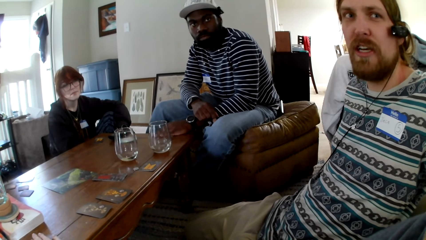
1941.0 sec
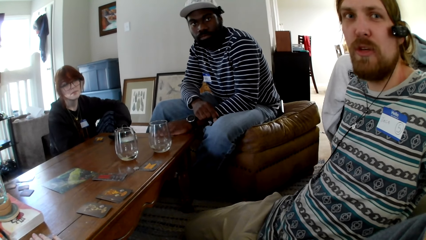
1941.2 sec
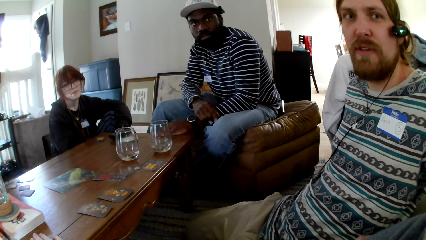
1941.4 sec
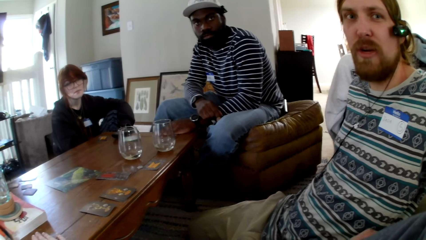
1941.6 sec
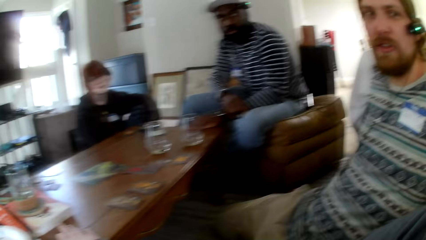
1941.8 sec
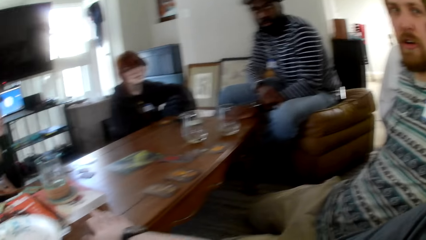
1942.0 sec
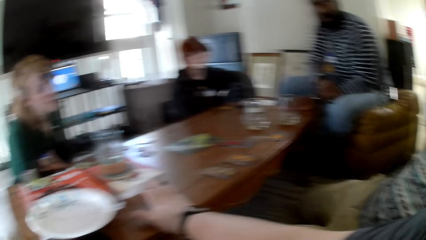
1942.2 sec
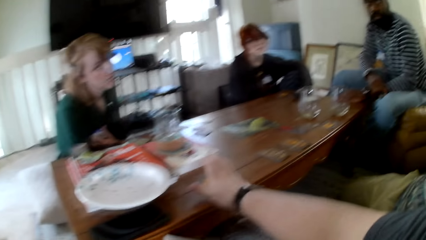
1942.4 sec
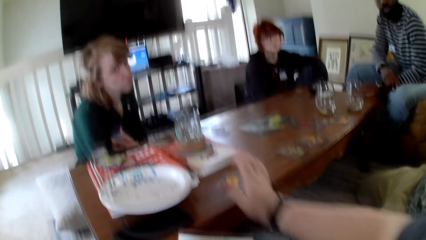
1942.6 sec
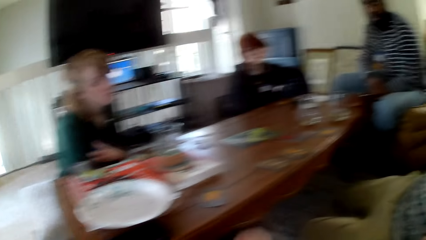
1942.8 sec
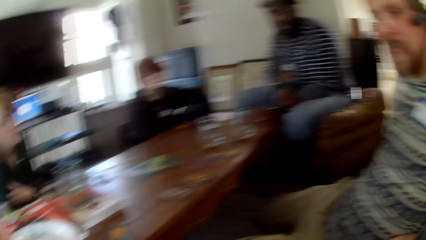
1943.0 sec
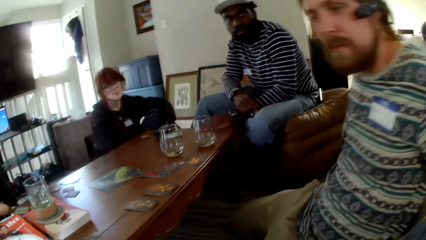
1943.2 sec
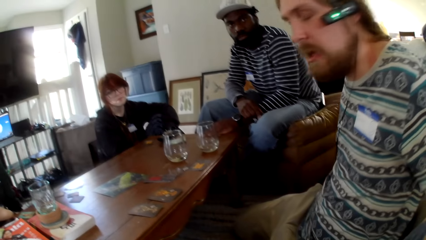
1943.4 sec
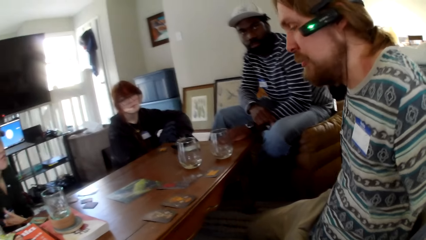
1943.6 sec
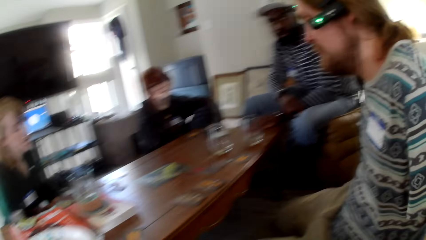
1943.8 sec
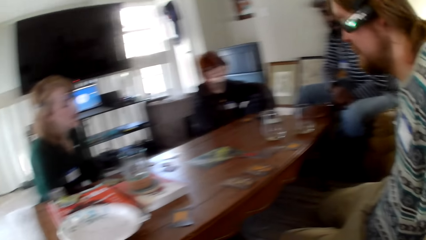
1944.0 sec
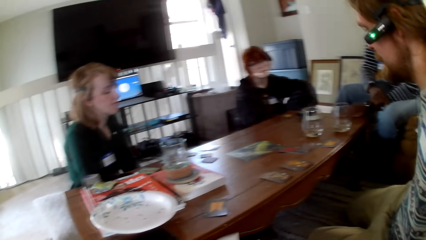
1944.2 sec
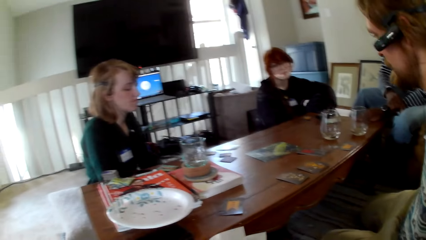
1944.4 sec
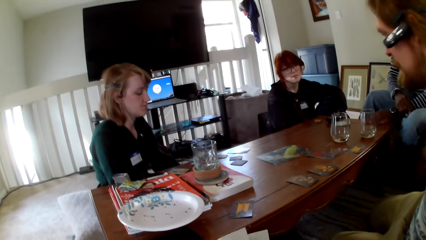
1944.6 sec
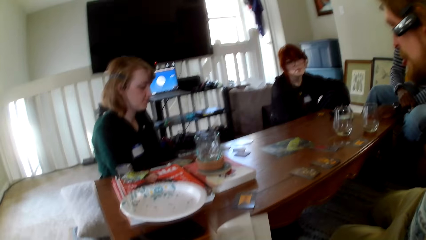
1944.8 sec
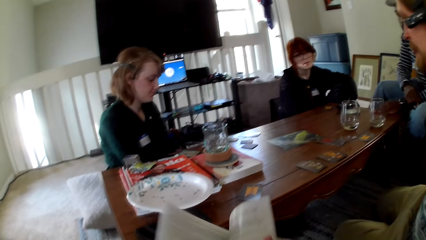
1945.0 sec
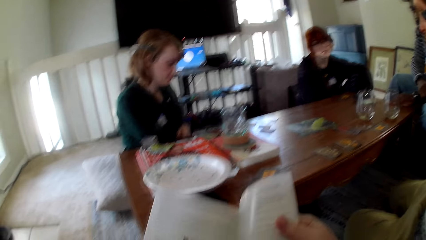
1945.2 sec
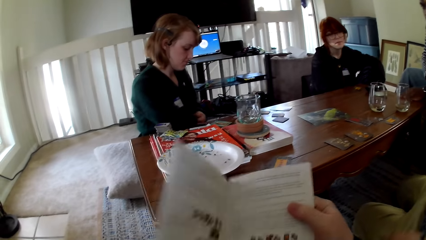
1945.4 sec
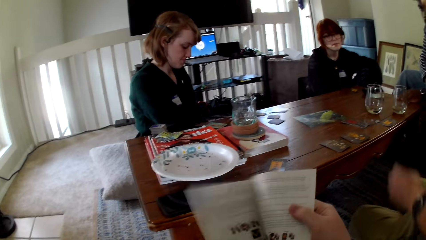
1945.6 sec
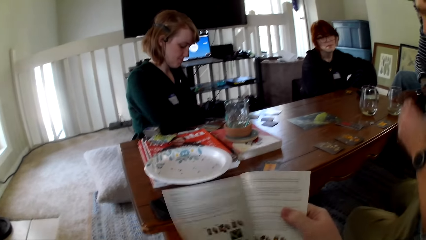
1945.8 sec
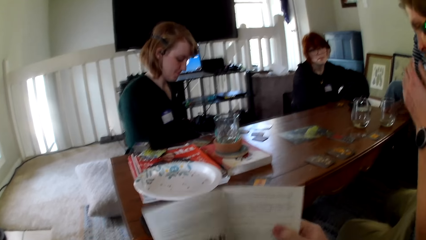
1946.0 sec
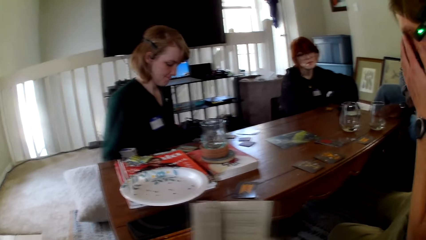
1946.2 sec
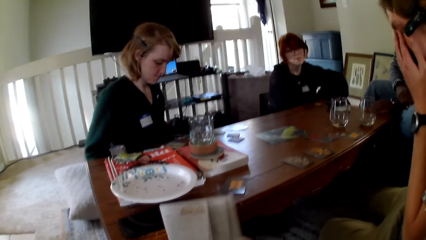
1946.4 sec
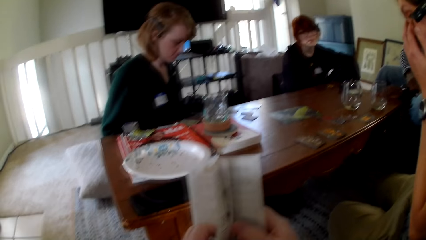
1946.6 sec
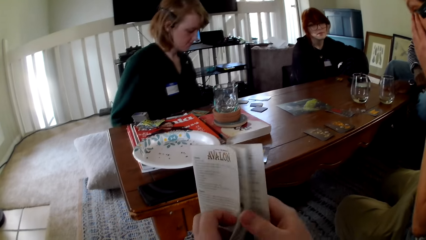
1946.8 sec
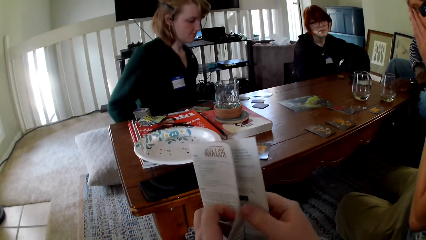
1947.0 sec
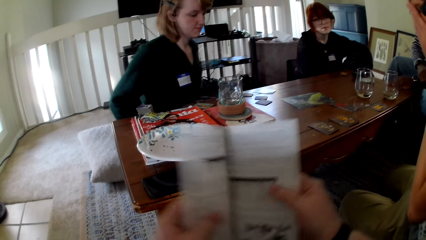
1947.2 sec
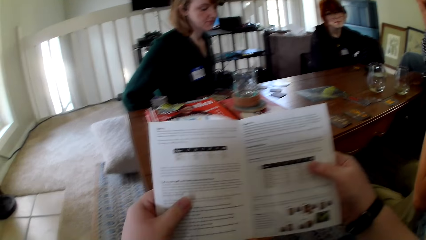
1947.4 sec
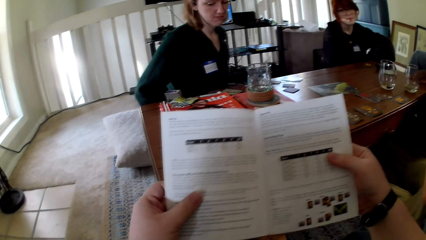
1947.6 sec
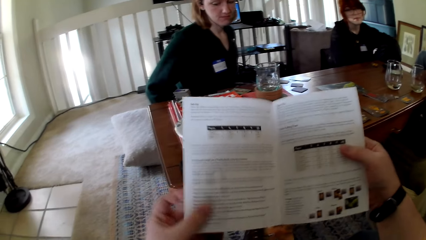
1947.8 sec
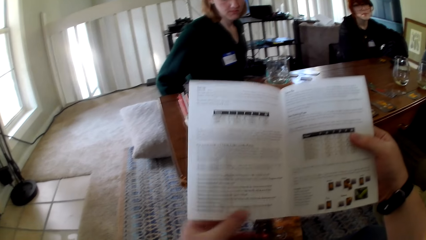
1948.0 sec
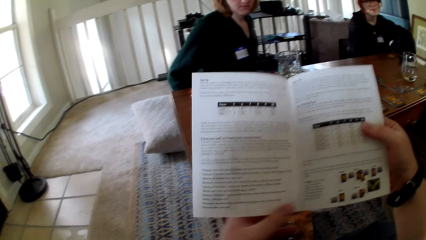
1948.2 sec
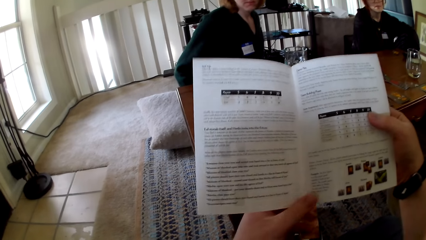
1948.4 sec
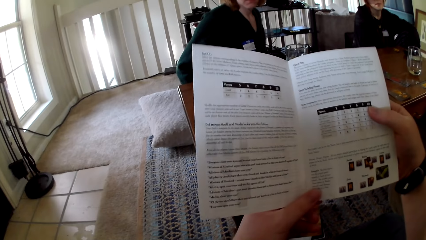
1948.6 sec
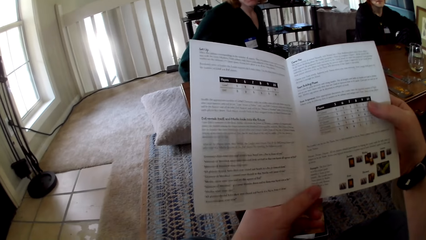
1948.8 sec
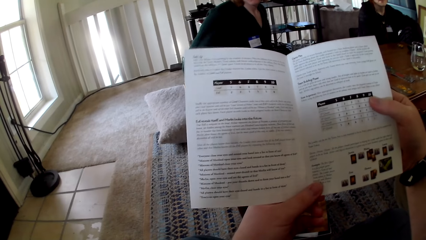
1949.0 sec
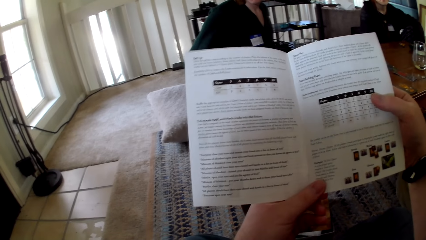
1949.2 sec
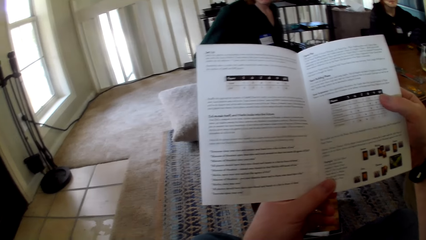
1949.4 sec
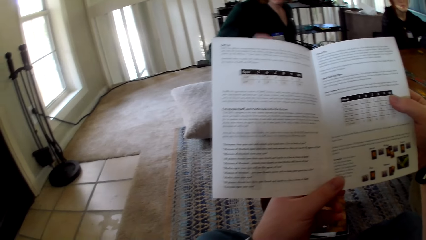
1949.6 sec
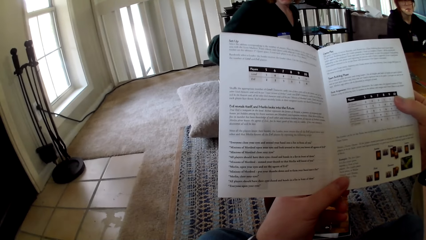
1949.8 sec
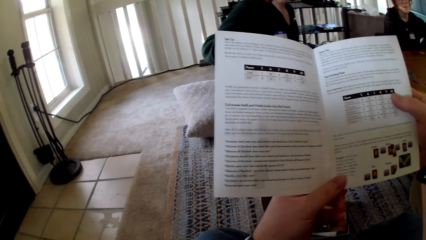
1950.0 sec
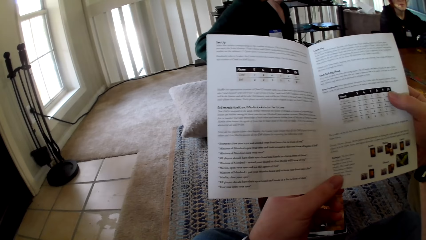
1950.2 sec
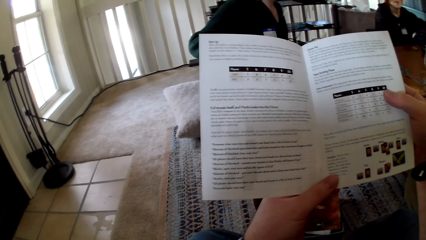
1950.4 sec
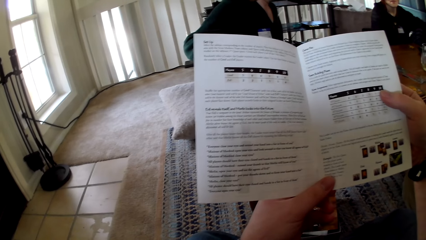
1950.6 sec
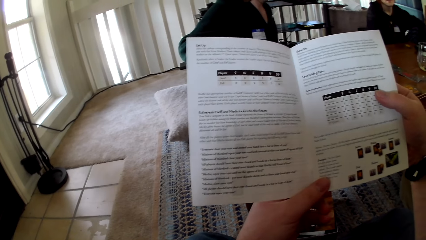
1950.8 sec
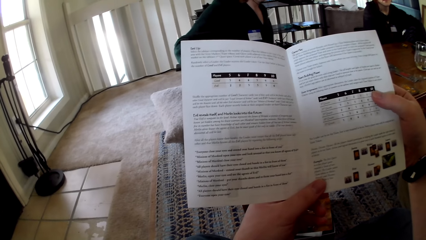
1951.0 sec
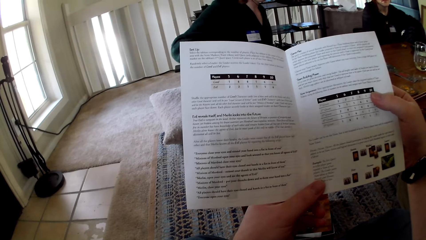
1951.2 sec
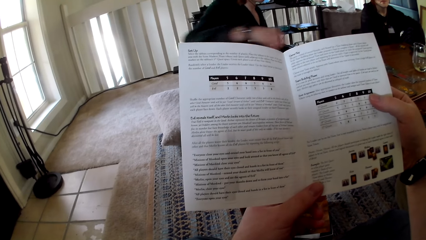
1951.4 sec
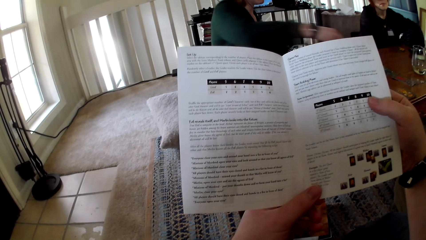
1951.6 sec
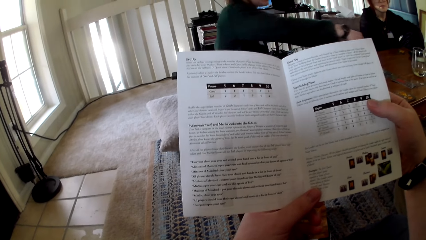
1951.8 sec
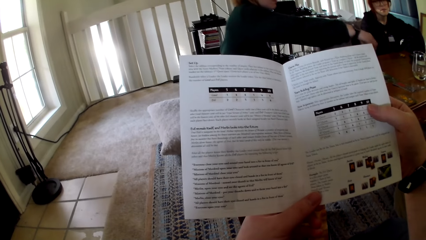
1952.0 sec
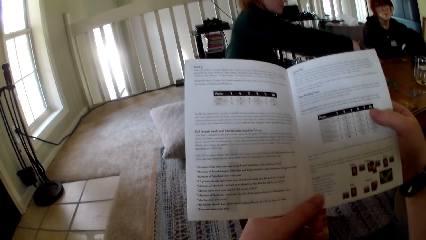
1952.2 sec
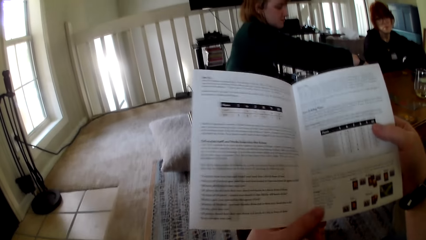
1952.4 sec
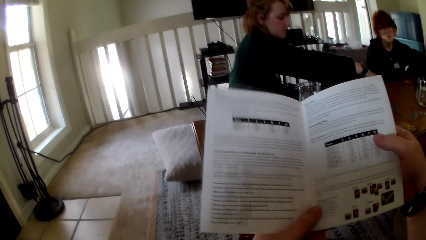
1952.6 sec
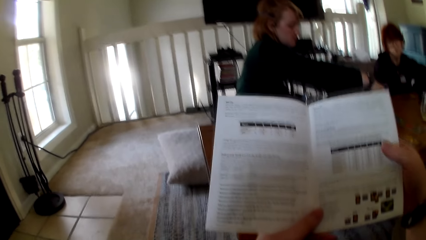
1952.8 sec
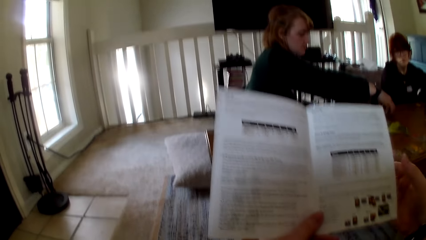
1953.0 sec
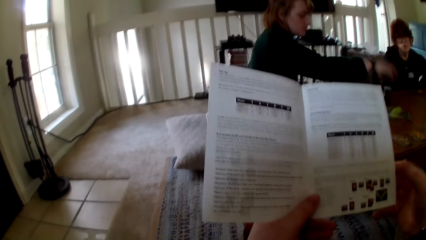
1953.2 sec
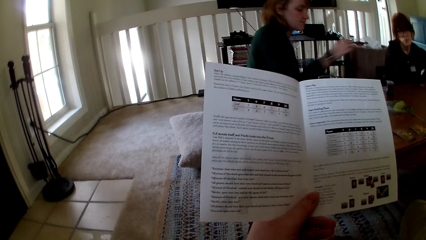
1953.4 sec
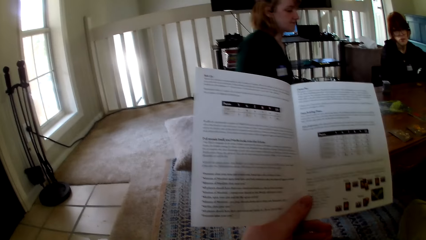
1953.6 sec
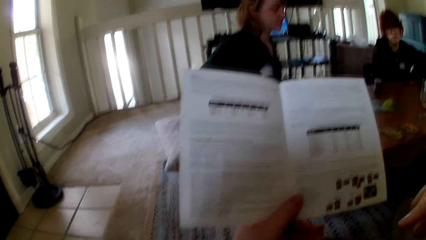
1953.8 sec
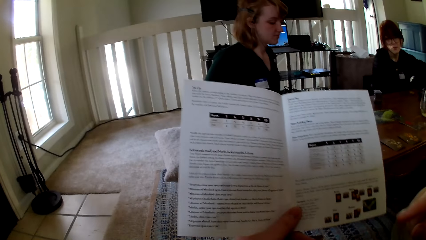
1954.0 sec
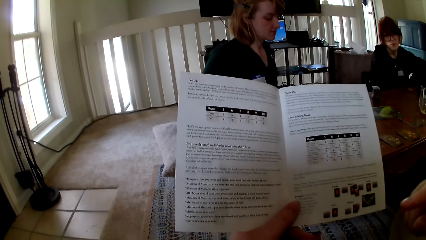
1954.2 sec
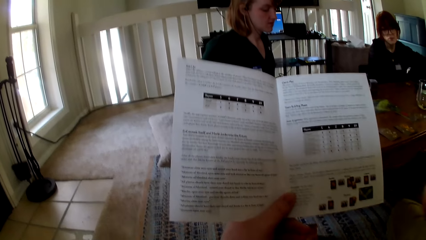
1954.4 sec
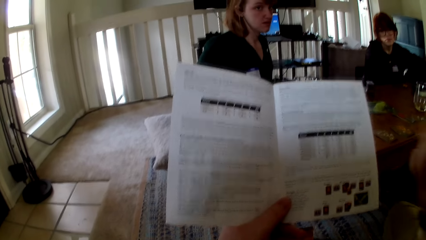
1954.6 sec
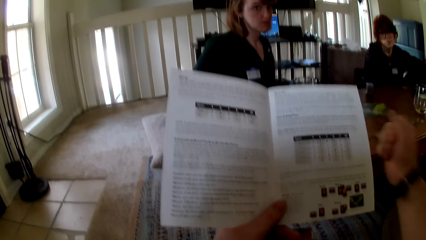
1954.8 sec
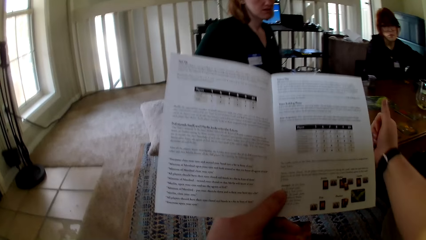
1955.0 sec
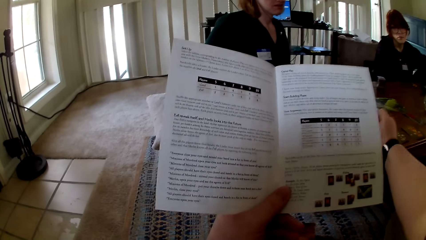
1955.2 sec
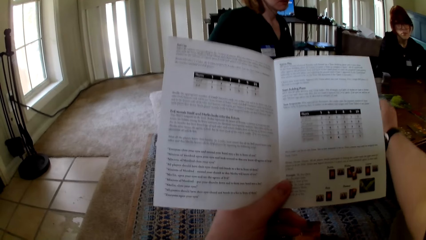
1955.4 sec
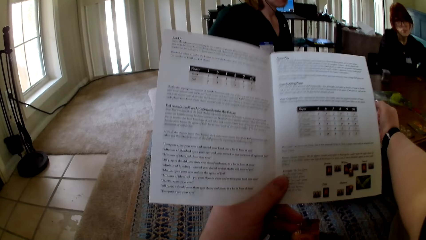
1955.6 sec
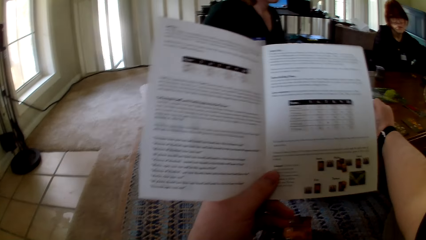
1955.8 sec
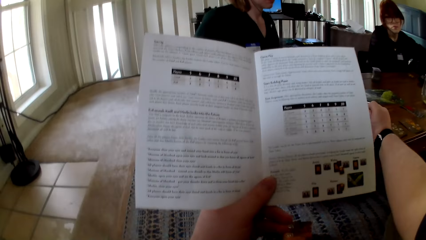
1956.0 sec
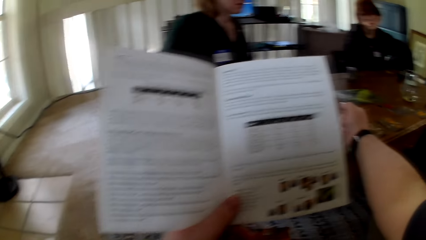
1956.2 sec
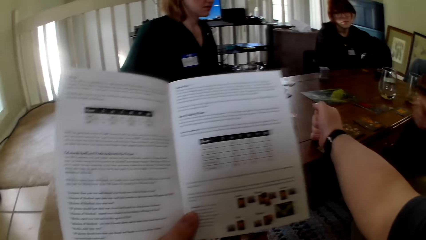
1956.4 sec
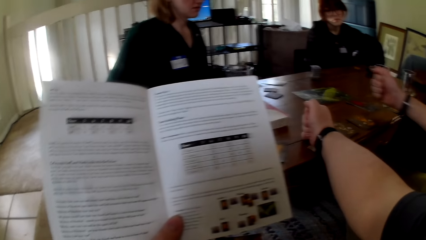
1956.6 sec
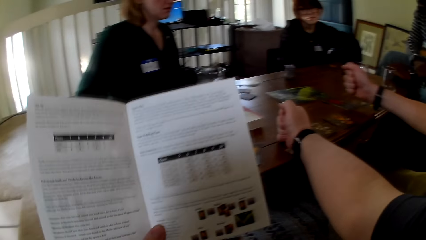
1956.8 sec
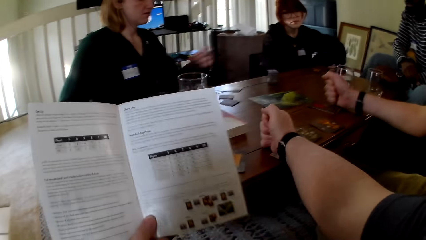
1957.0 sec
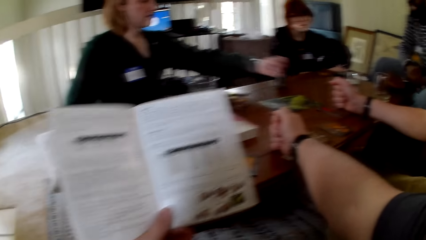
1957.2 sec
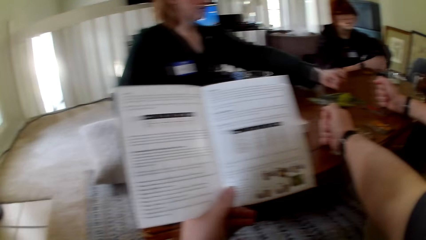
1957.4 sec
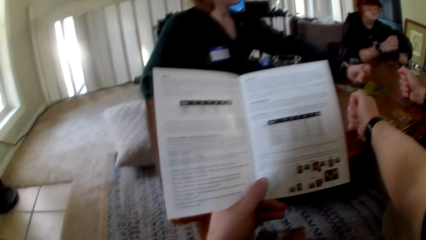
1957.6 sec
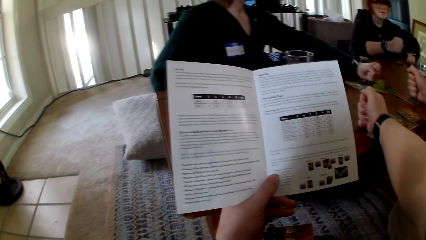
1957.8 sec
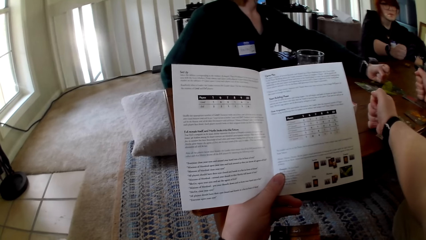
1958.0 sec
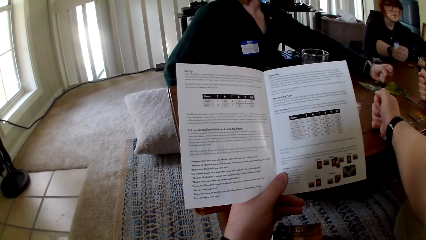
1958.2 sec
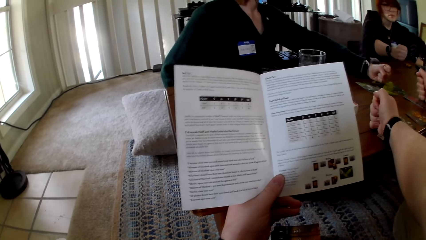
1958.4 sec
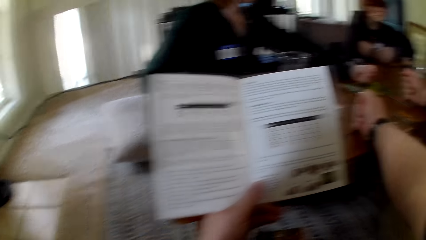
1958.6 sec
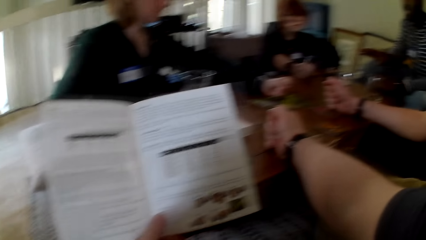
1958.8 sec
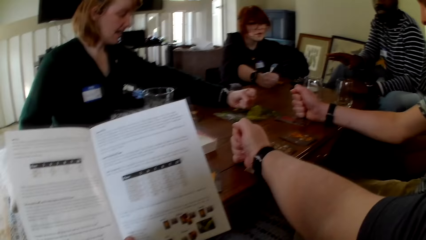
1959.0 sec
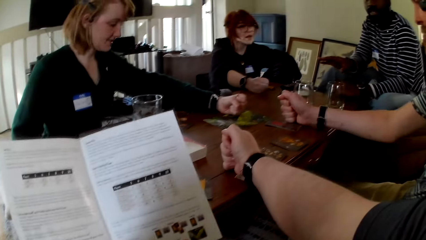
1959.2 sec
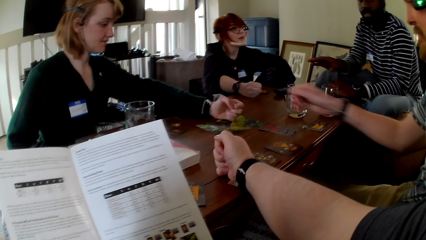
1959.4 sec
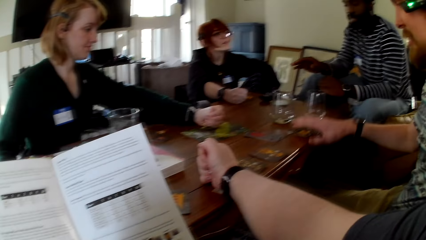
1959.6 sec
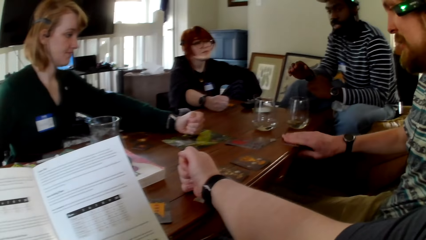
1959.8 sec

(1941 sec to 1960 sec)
The camera wearer pulls his hand off the card. He opens a pamphlet. A man rubs his eye with his hand. The camera wearer opens the pamphlet. He reads the pamphlet. He touches the book. A woman puts cards on the table. The camera wearer pulls his hand off the pamphlet. The man puts his hand on the table. The woman puts her hand on the table. The camera wearer puts his hand on the table. Another woman puts her hand on the table. The camera wearer raises his hand up.
